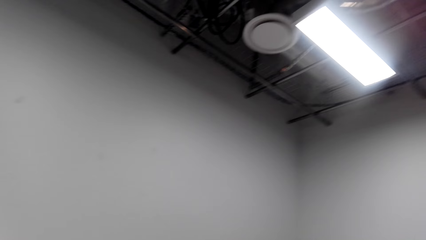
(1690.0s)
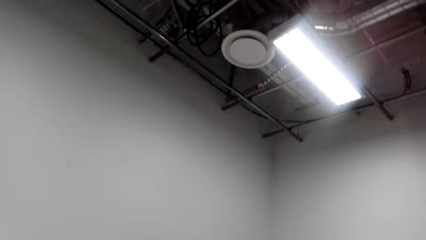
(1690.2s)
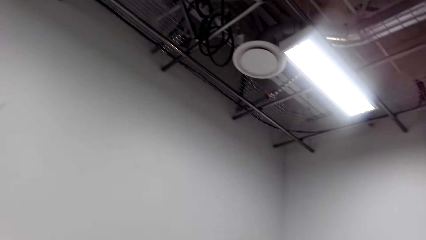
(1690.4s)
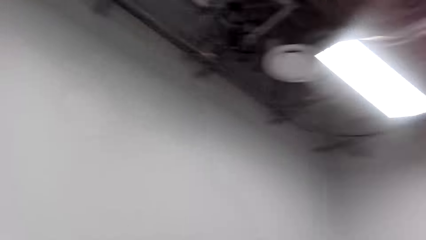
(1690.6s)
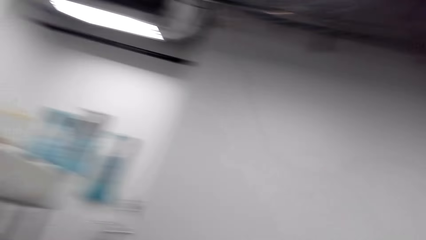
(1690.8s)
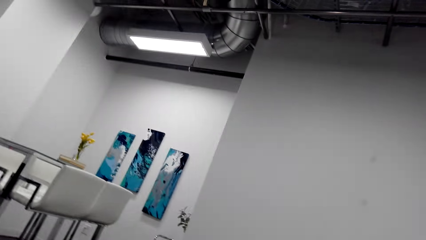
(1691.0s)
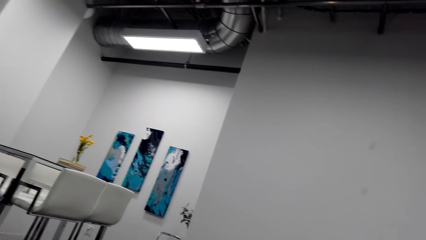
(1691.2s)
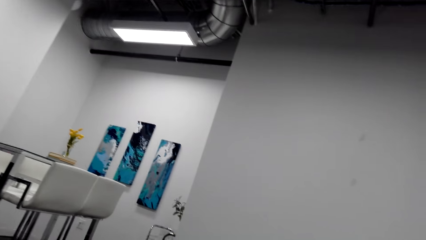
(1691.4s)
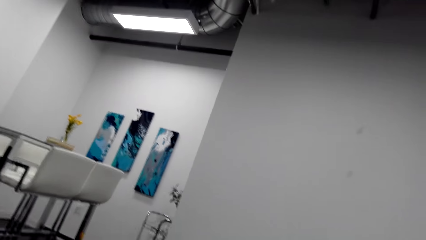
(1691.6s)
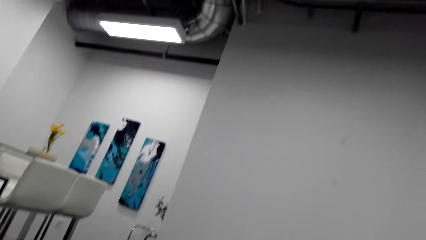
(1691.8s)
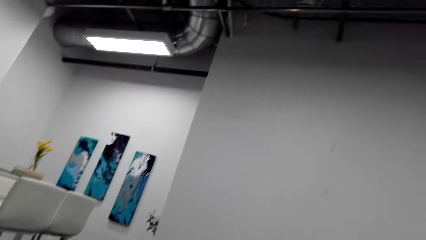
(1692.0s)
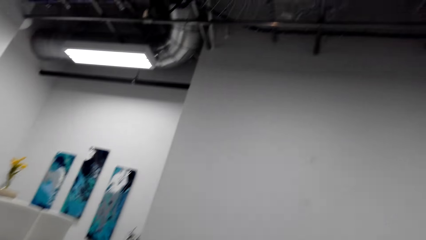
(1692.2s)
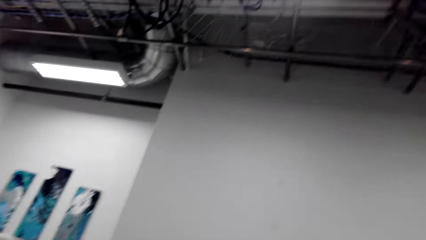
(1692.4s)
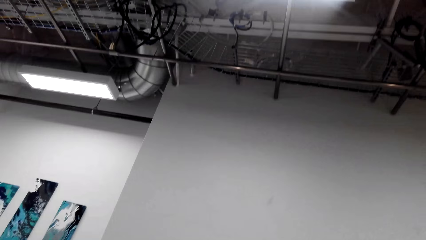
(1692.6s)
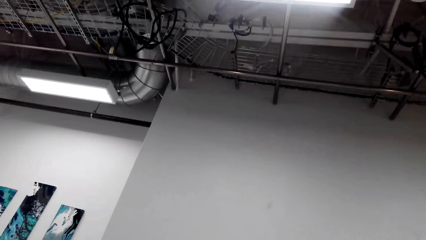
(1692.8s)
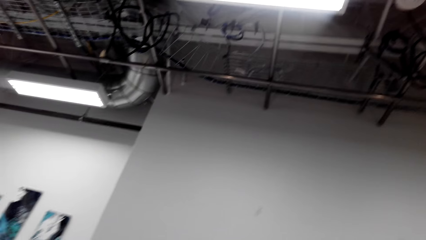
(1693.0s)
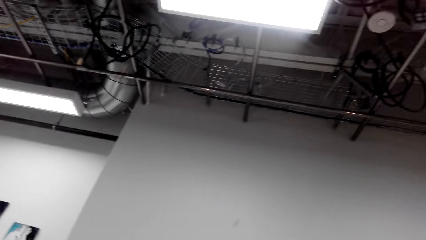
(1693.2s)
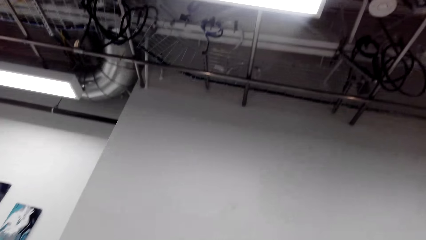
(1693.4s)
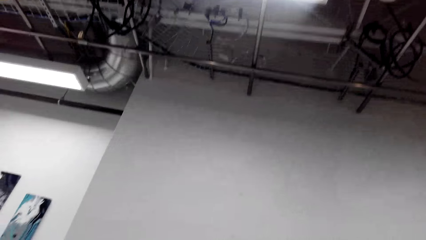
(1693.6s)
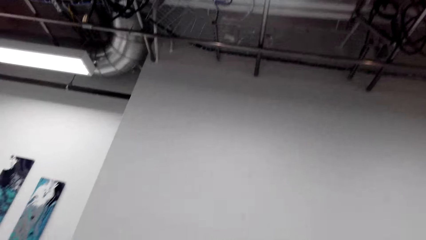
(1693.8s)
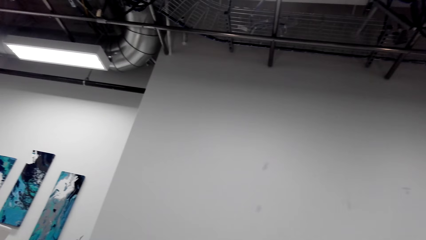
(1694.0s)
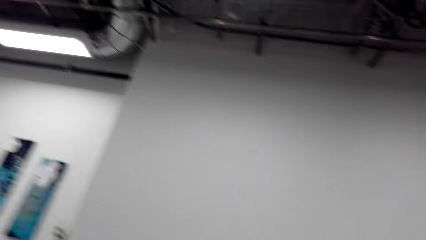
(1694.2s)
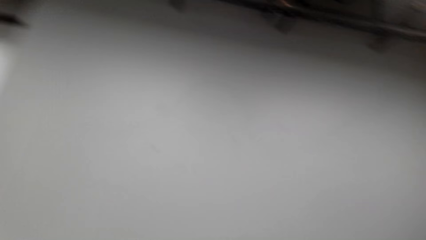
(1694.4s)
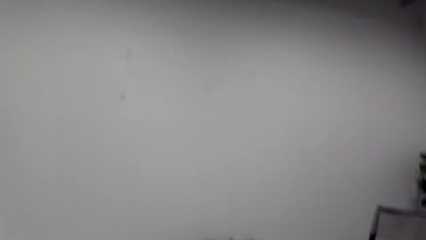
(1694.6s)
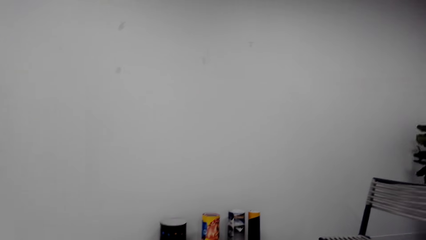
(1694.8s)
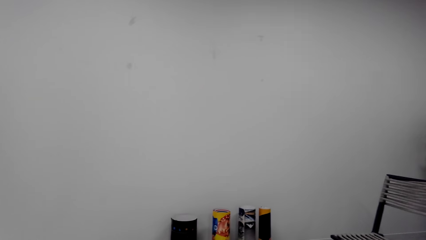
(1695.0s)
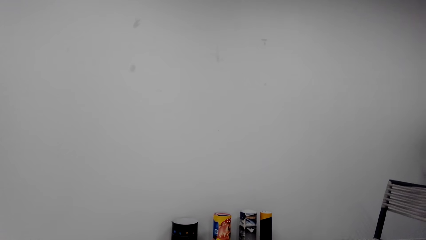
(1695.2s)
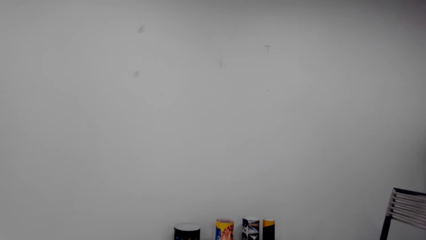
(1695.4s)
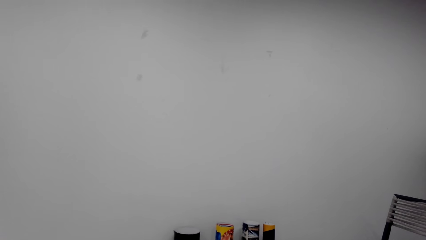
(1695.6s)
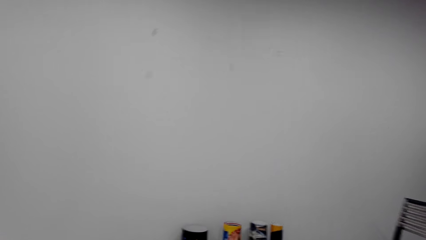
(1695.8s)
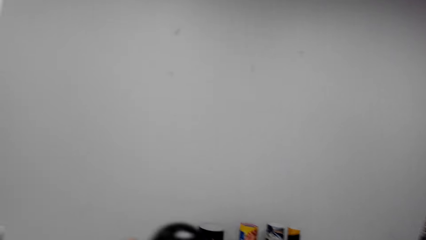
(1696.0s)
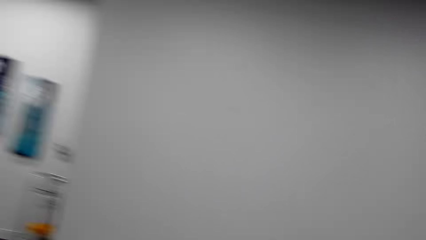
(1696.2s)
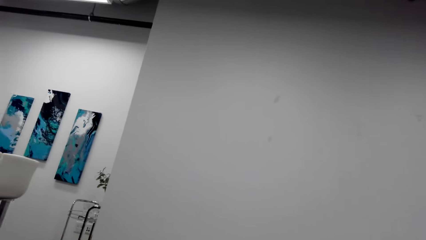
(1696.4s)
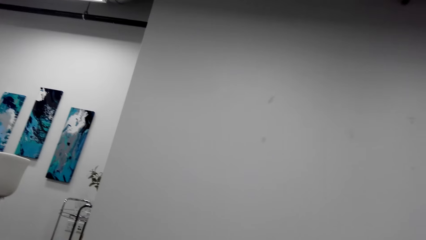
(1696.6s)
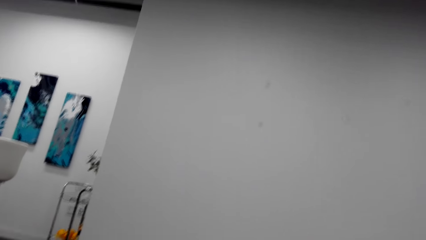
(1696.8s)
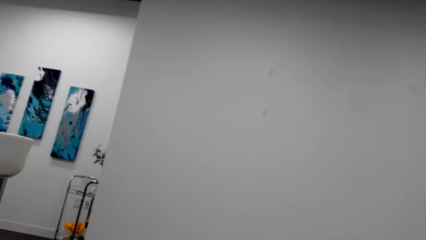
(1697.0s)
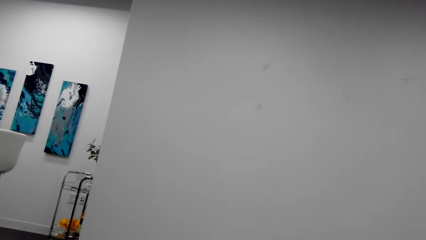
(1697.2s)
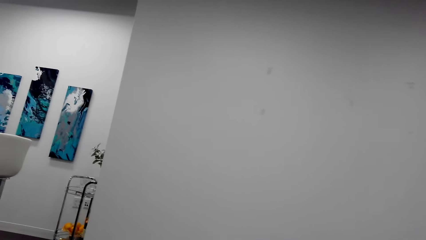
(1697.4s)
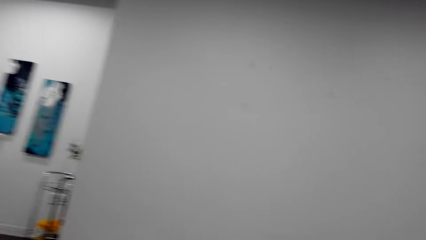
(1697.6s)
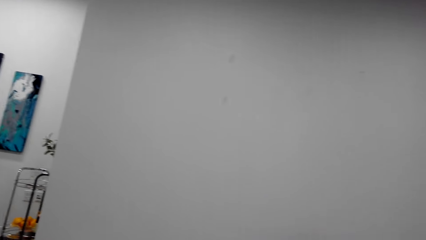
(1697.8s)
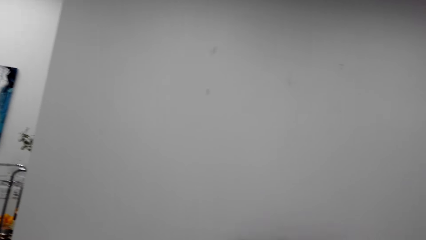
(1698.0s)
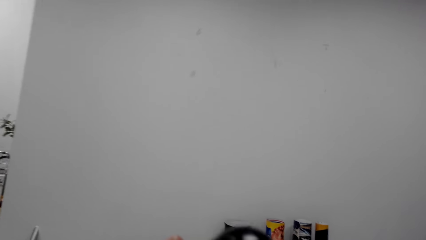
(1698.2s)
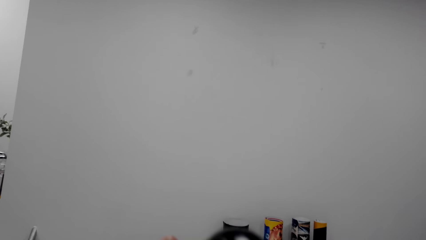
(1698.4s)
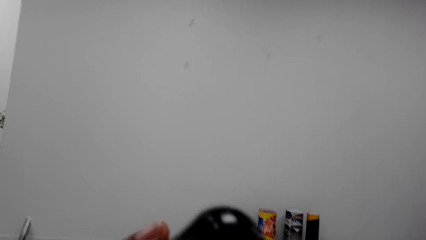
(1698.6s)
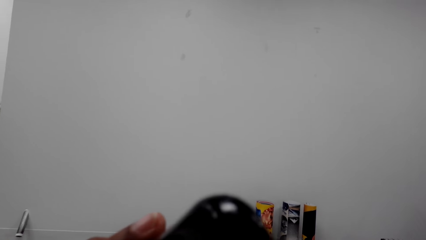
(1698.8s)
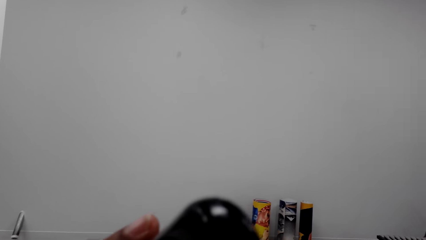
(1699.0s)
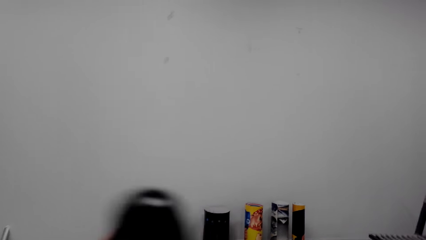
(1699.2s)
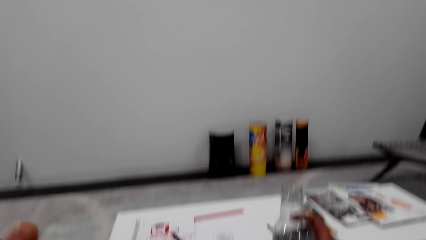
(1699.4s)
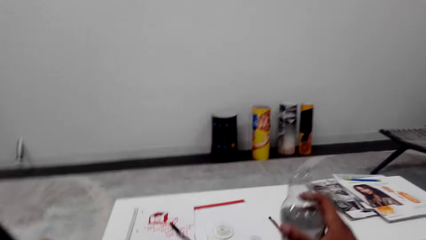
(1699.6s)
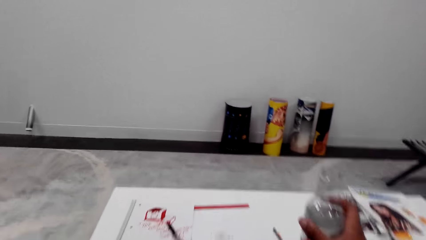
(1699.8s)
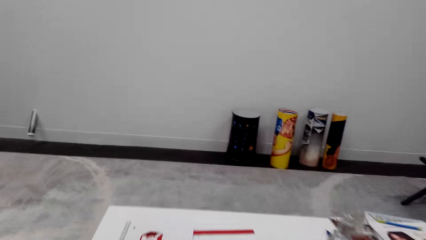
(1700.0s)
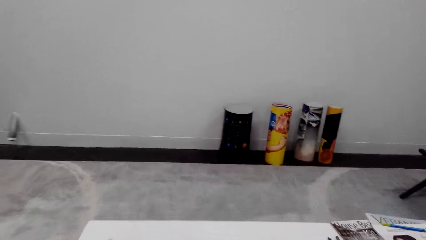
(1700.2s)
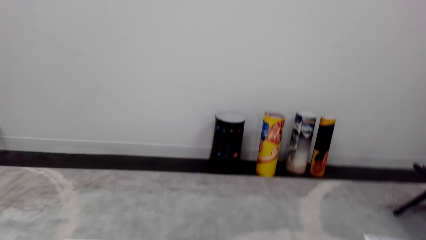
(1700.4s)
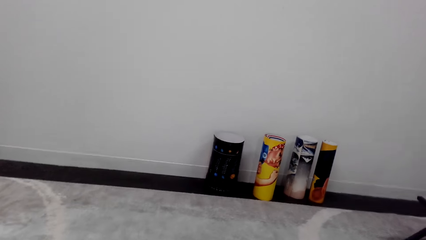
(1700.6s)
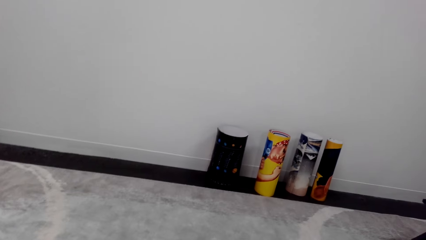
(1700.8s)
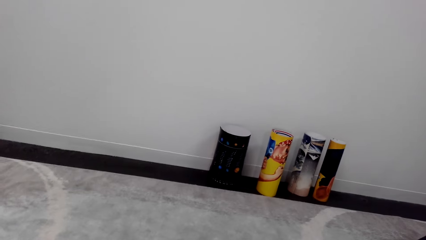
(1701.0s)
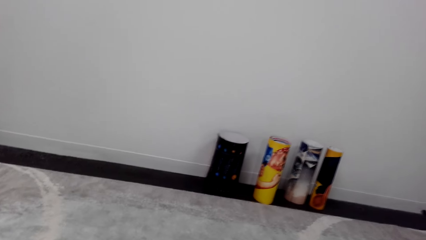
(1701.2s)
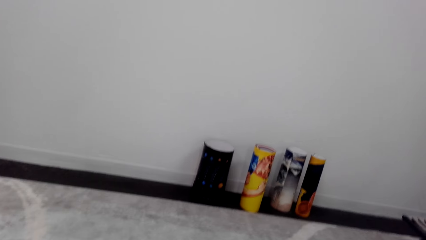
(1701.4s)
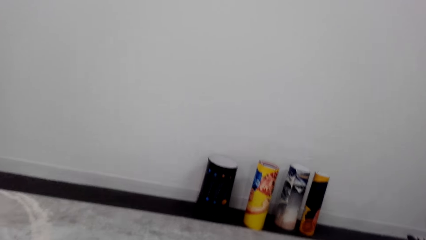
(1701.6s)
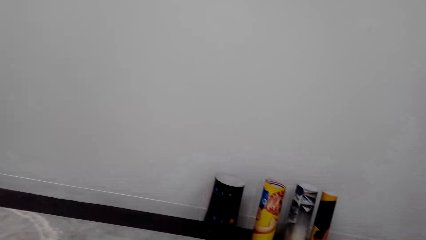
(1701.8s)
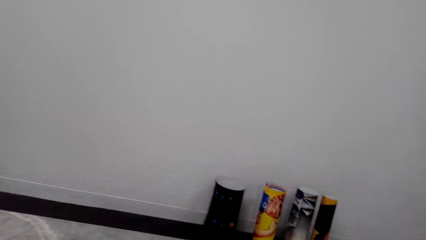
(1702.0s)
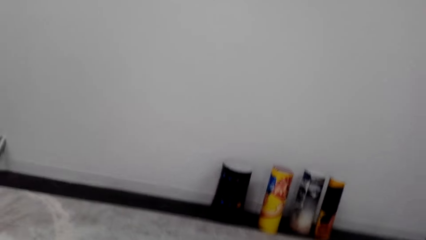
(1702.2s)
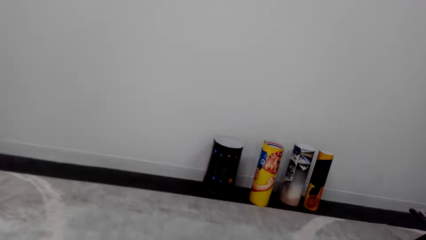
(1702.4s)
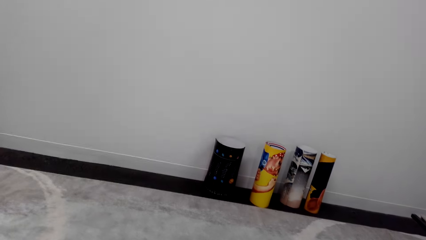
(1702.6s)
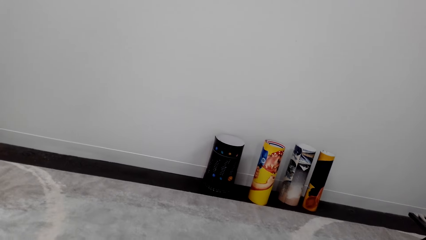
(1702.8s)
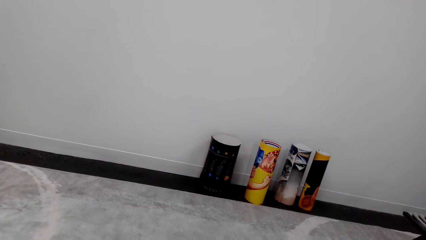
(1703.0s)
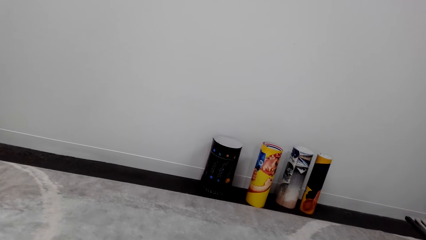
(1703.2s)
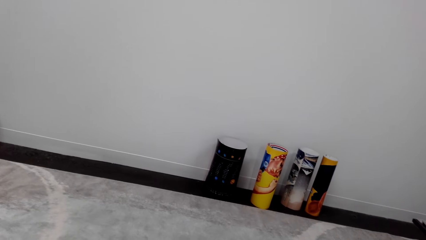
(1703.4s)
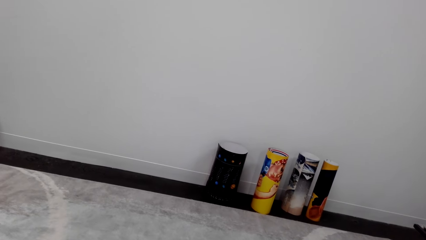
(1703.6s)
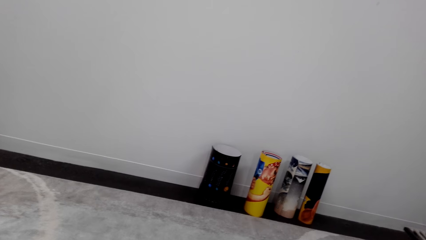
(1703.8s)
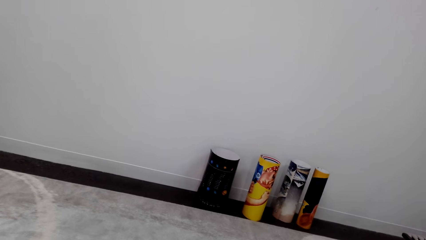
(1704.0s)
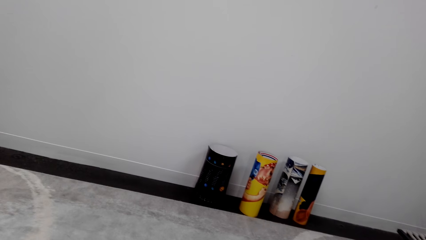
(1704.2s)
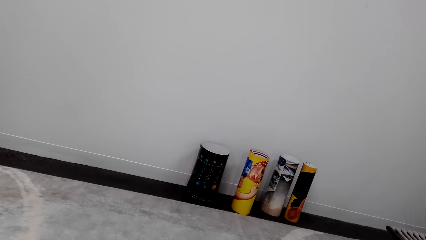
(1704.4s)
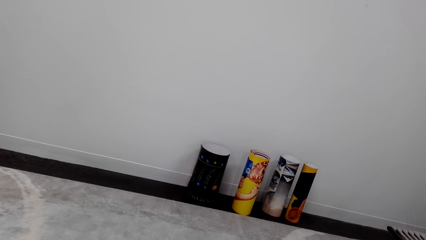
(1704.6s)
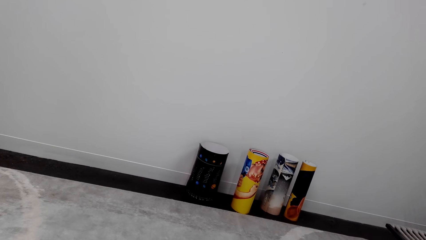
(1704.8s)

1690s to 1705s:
The camera wearer lifts a phone. They move the phone. They place the bottle.
